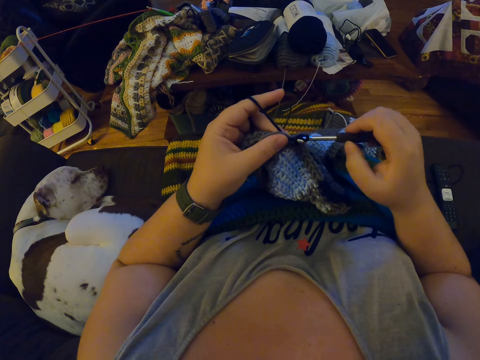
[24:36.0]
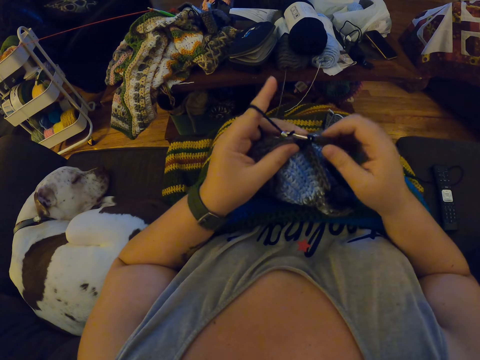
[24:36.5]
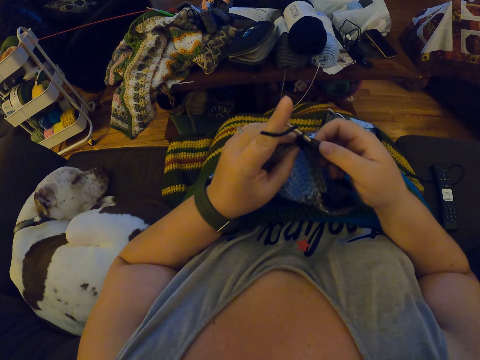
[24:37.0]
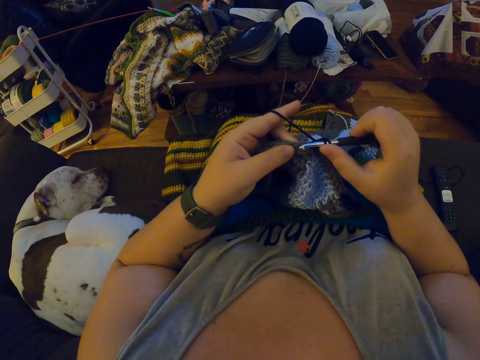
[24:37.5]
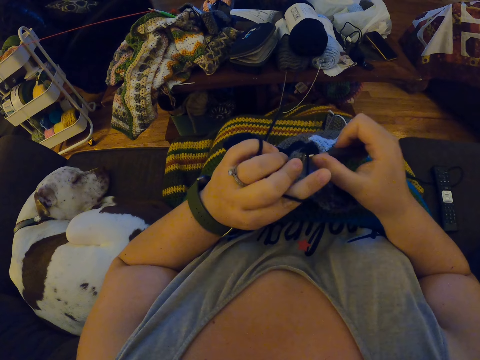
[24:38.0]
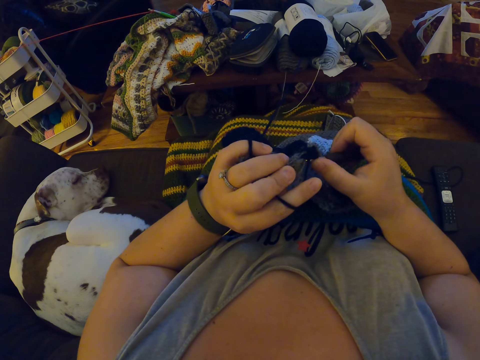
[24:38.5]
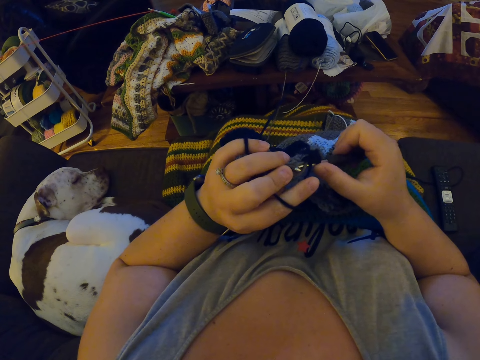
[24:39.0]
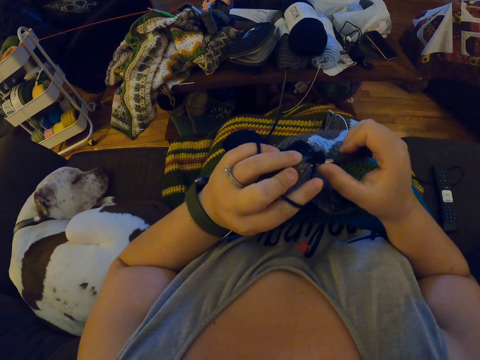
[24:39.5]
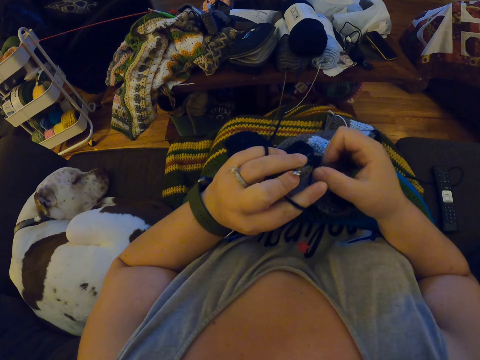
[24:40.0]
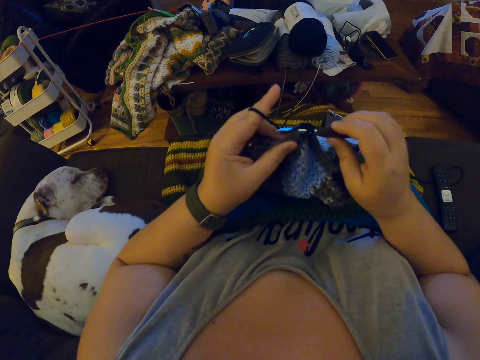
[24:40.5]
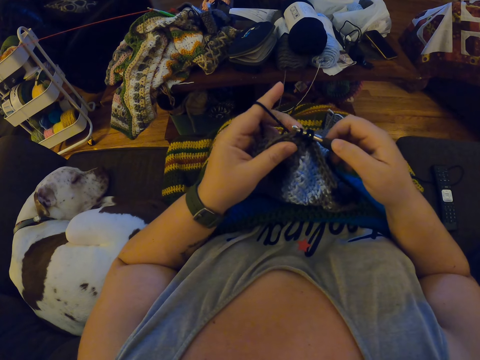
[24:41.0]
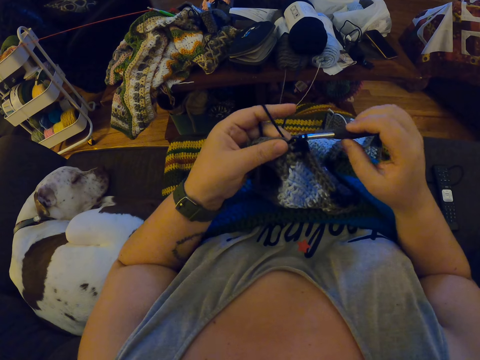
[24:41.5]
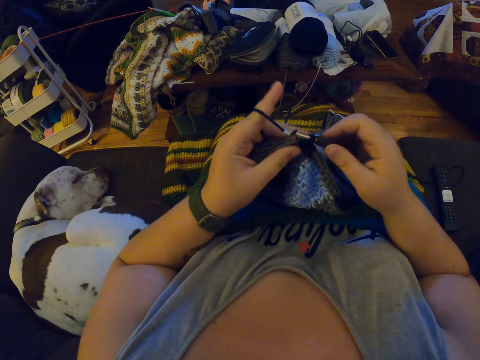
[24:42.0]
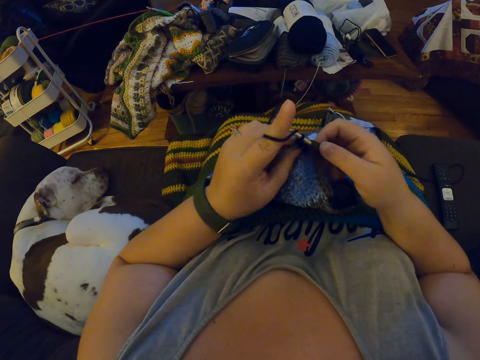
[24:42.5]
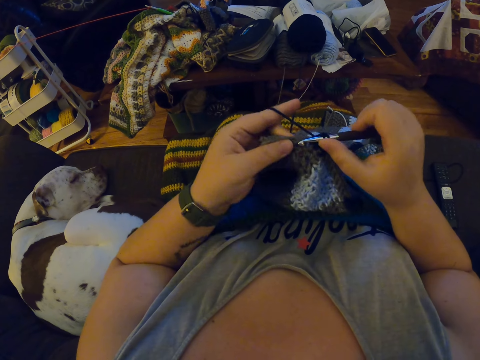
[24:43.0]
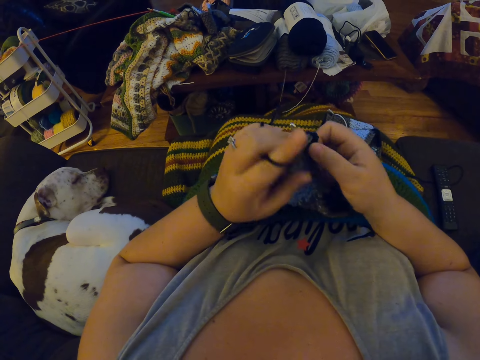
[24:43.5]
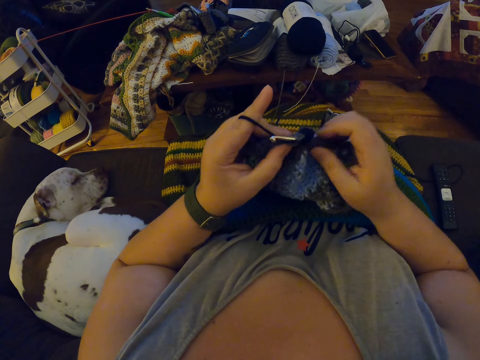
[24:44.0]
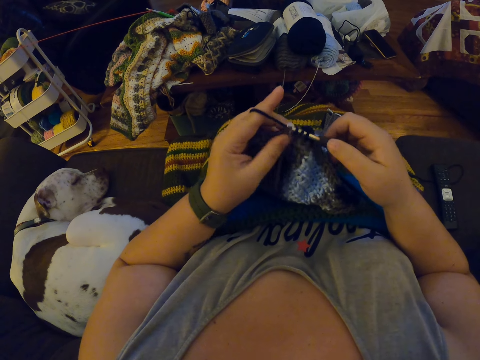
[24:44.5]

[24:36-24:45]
The camera wearer looks at their pattern. They yarn over a crochet. They knit a fabric.

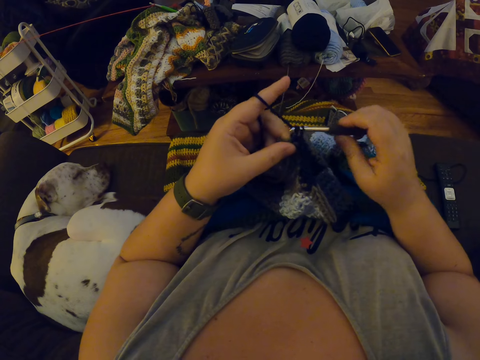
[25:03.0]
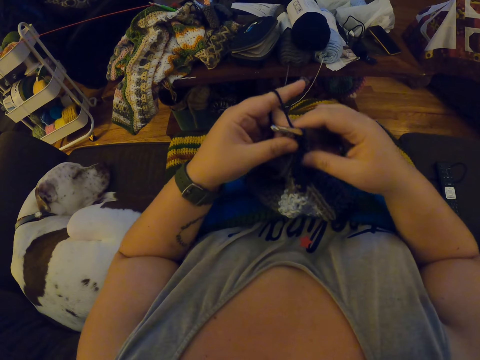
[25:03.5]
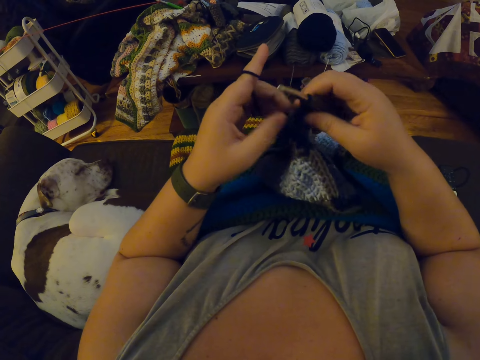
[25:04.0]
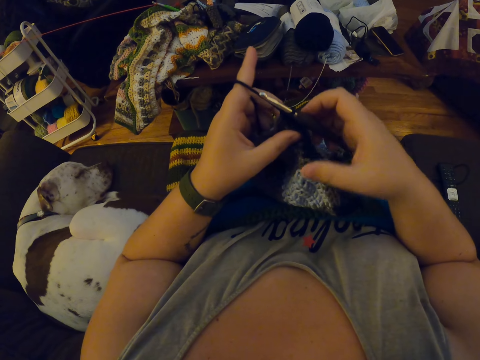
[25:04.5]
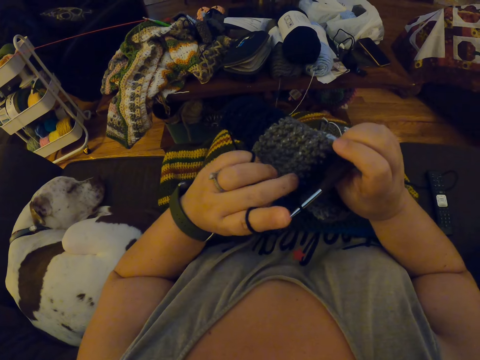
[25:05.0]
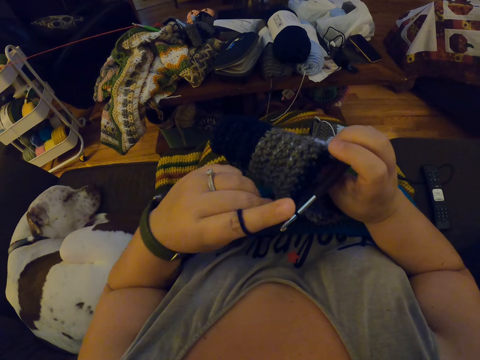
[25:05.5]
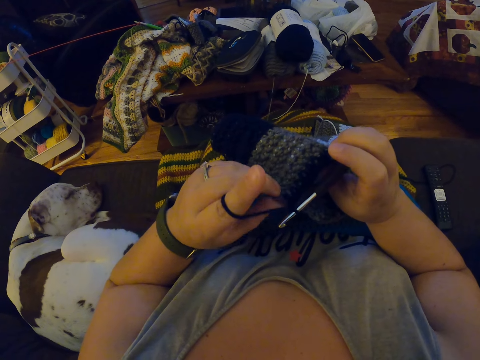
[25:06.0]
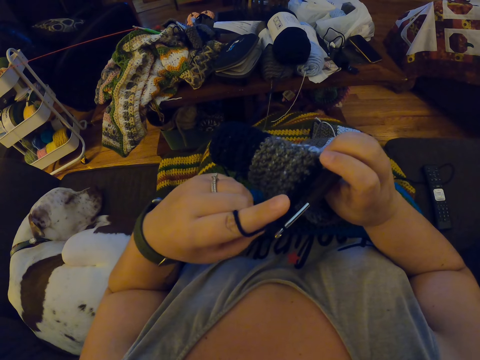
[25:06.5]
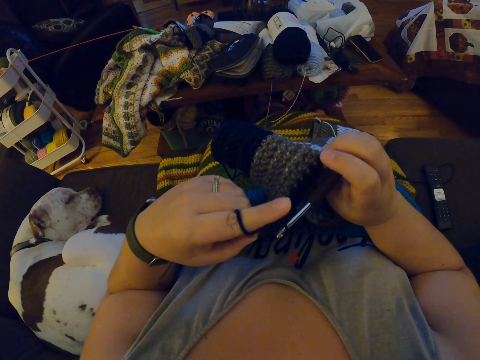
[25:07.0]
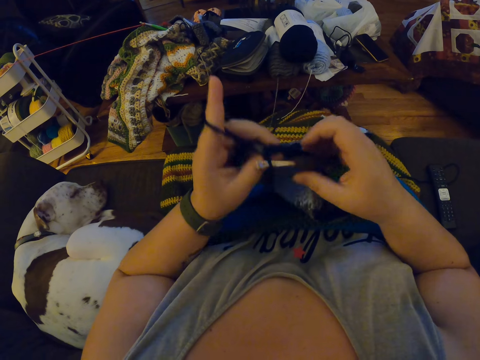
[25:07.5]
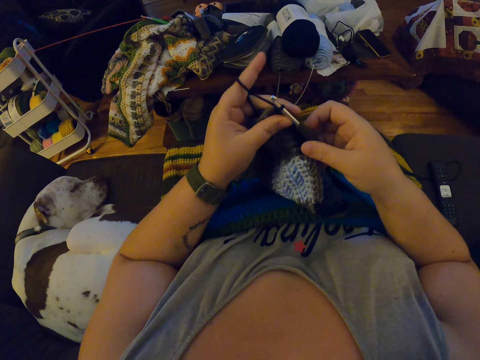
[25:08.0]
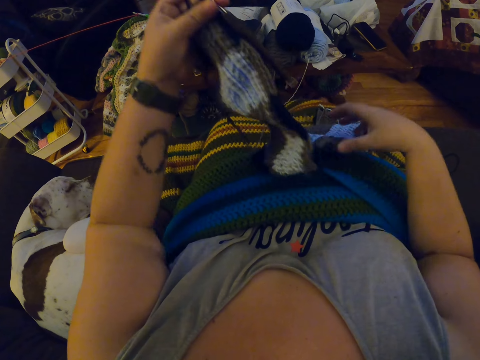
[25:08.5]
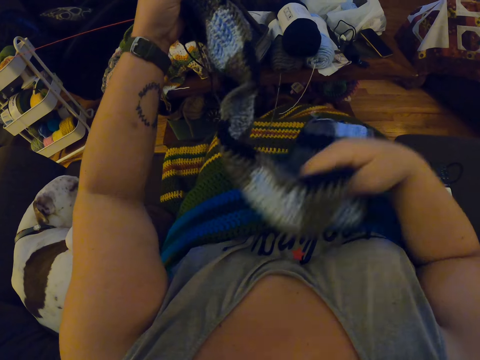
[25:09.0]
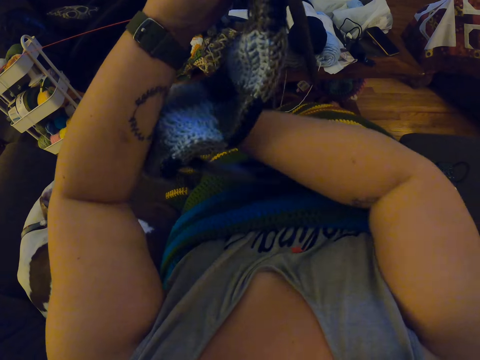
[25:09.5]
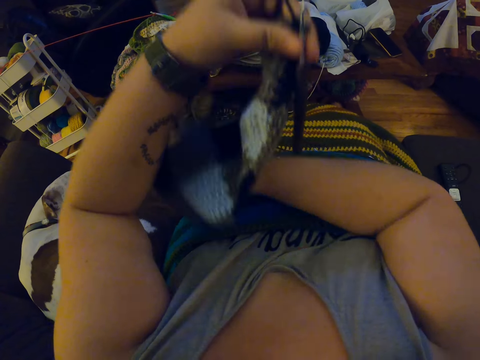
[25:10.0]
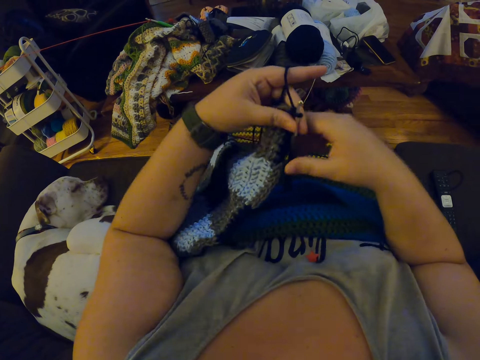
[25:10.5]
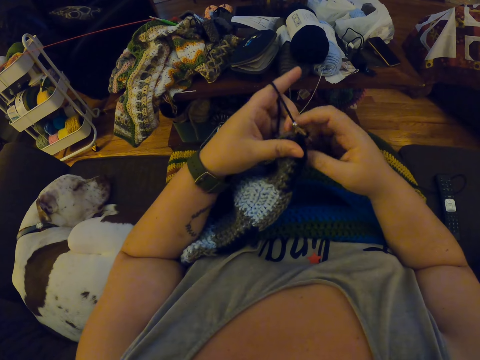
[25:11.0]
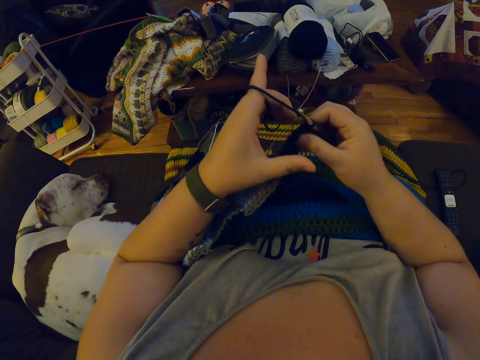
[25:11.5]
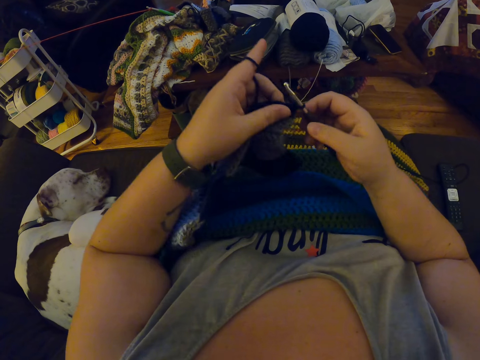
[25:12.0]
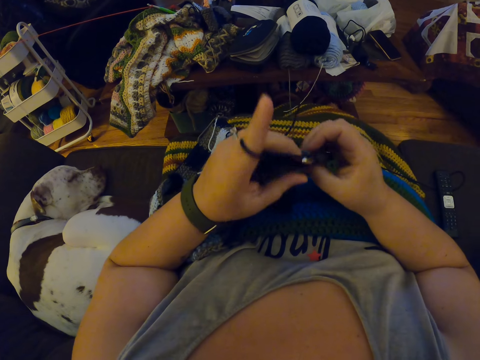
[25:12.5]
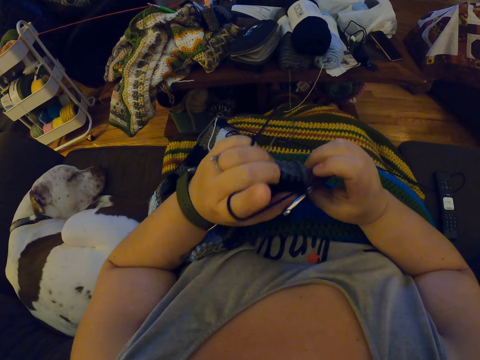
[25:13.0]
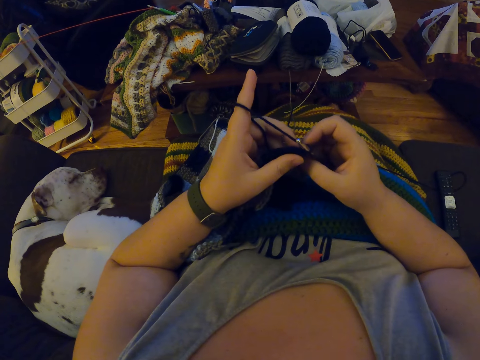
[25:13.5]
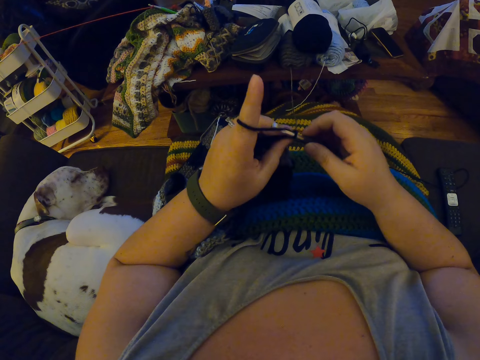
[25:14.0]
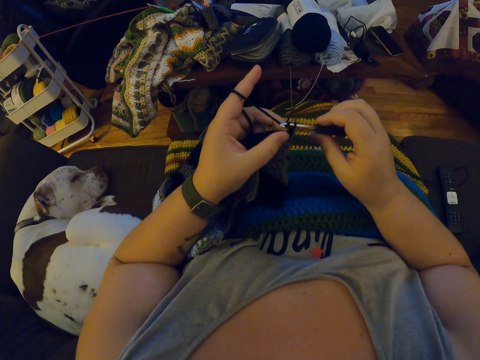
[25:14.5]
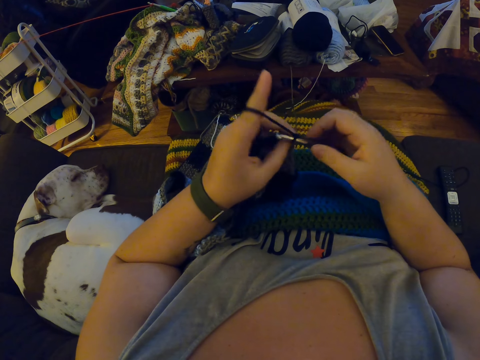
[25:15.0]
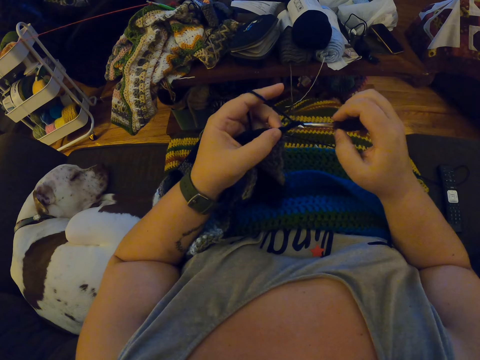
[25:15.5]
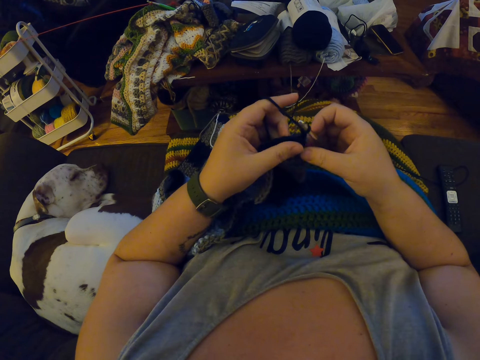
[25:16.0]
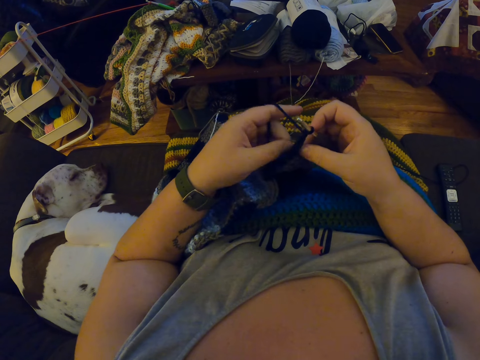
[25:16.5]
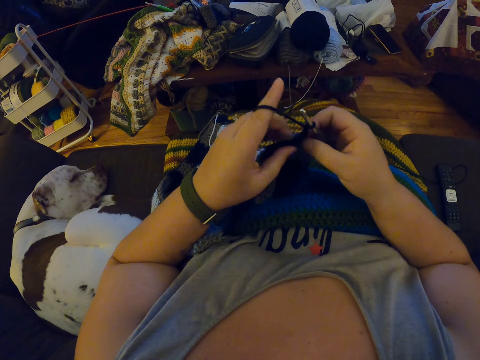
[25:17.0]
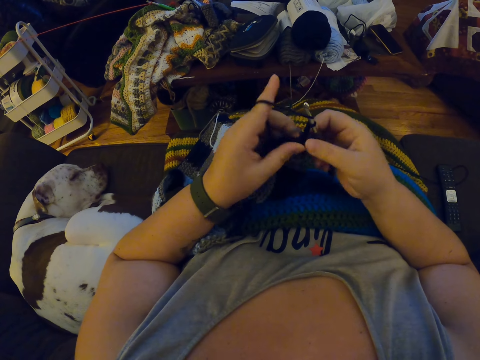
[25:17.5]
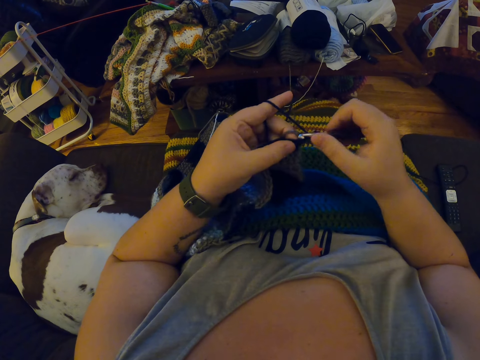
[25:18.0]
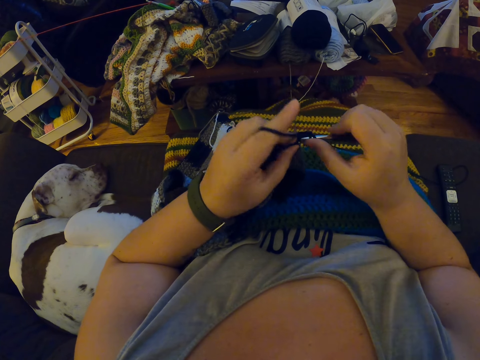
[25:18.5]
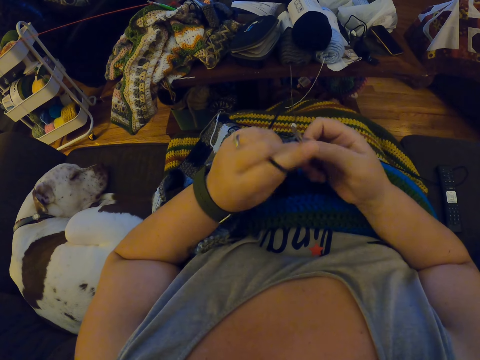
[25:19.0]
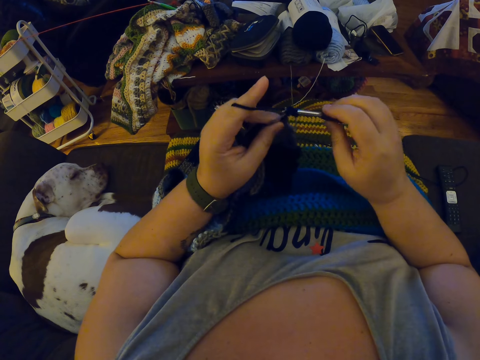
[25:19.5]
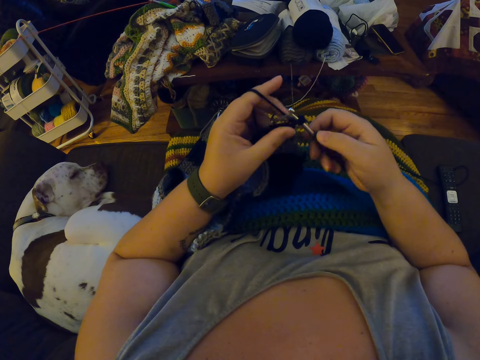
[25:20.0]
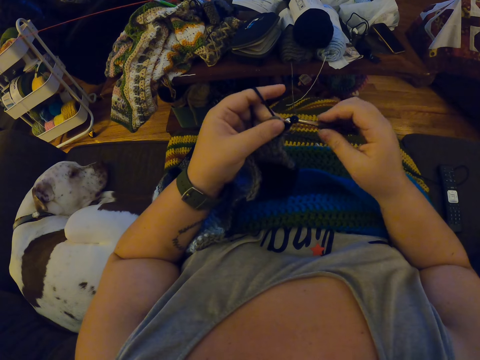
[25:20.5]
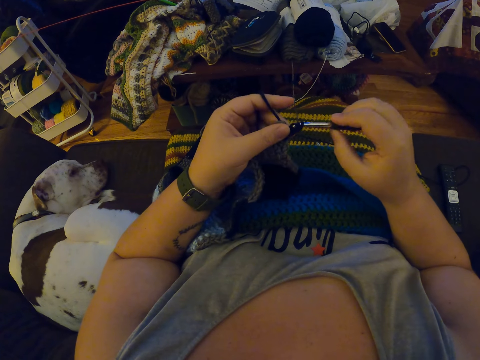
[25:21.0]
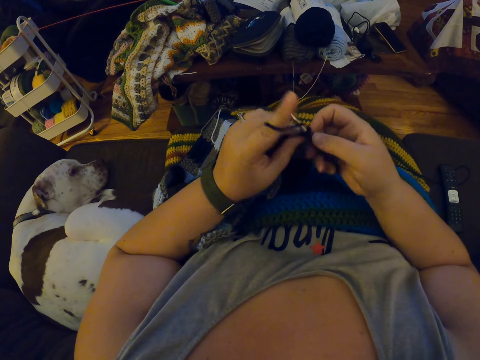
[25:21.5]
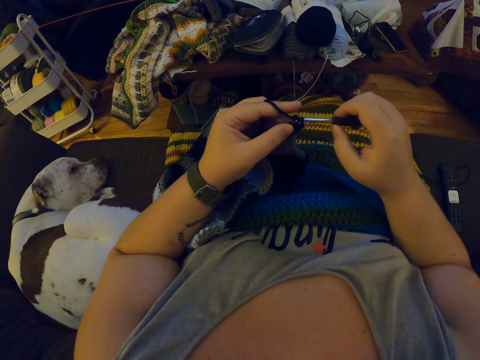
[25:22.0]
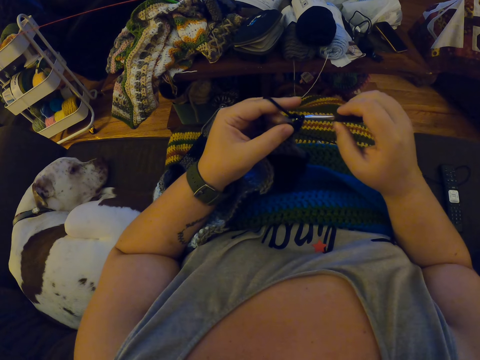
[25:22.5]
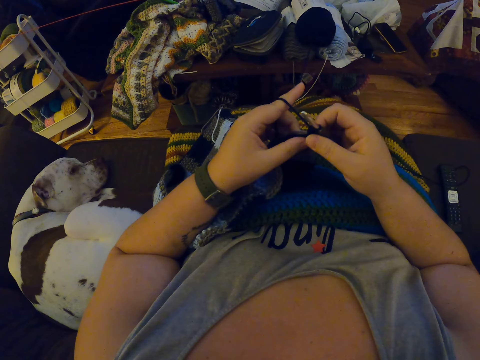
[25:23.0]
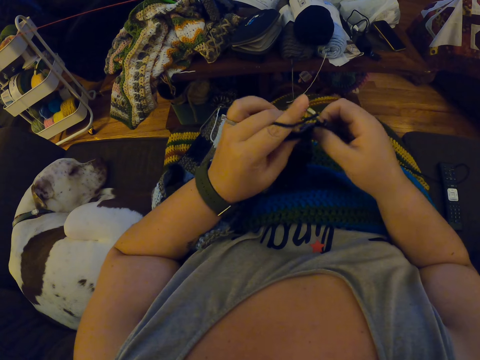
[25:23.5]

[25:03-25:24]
The camera wearer checks the crochet fabric. She checks her pattern. She collects the crochet hook from her right hand with her left hand. She adjusts the crochet fabric with her right hand. She turns the fabric. She collects the crochet hook from her left hand with her right hand. She looks at her finger. She adjusts the tip of the crochet fabric. She crochets with the yarn. She yarns over a crochet.
